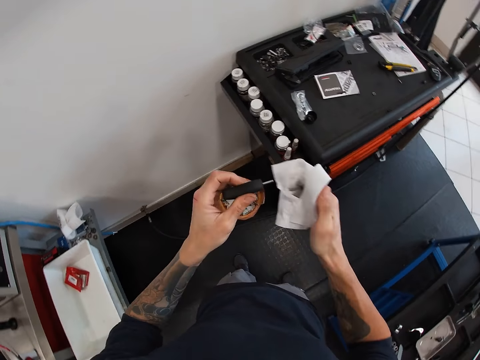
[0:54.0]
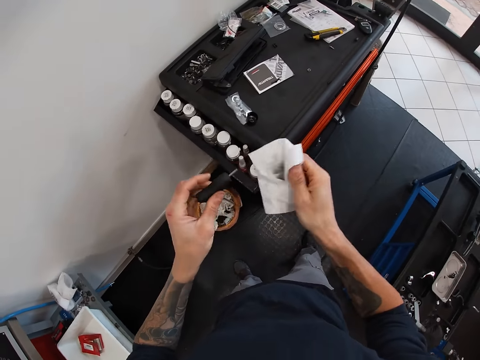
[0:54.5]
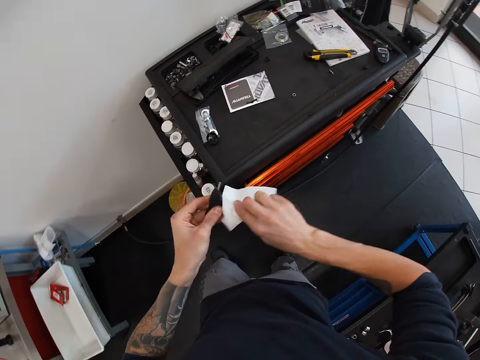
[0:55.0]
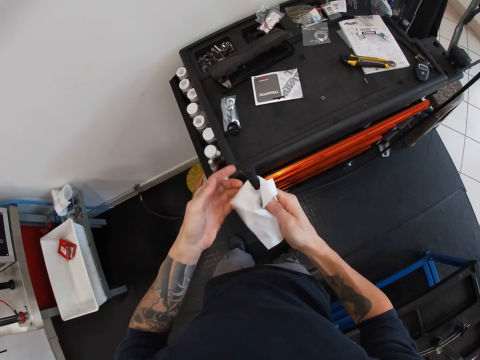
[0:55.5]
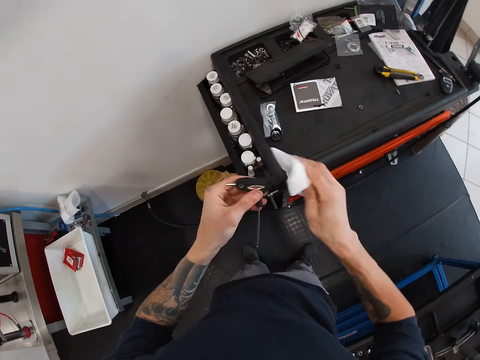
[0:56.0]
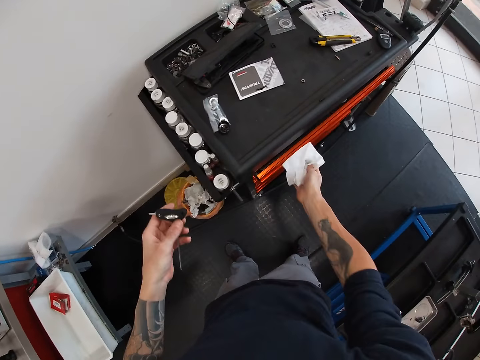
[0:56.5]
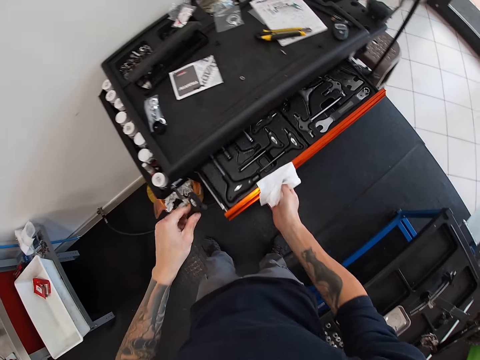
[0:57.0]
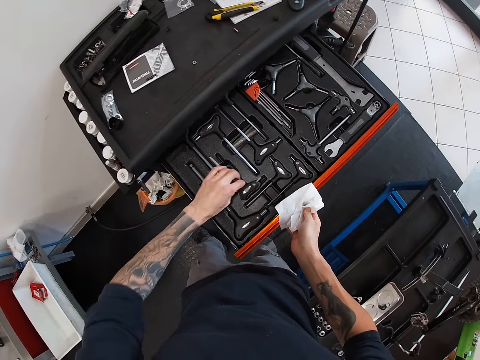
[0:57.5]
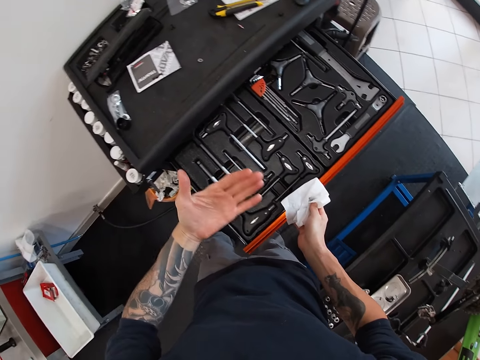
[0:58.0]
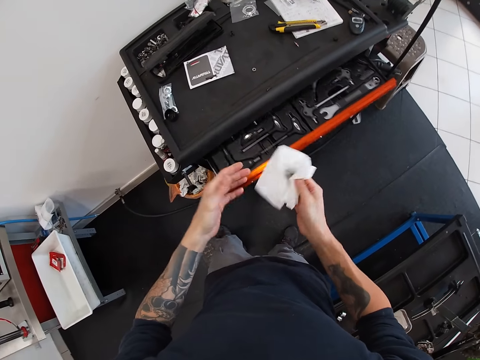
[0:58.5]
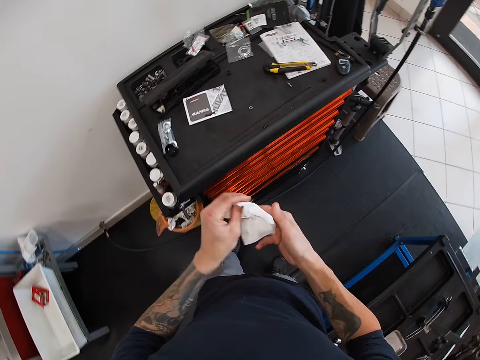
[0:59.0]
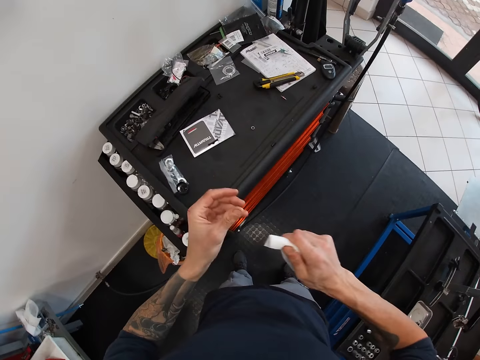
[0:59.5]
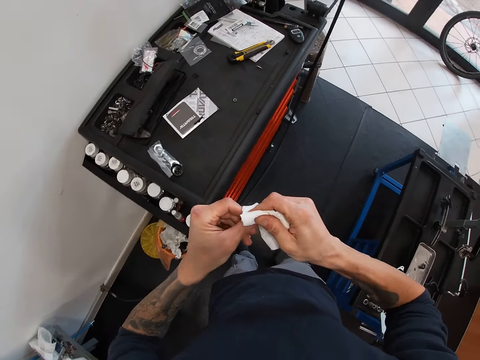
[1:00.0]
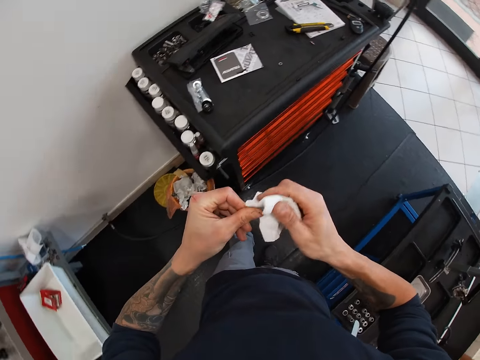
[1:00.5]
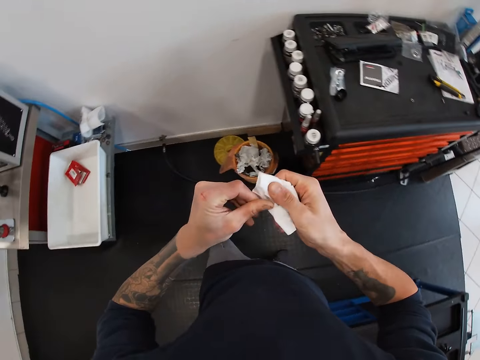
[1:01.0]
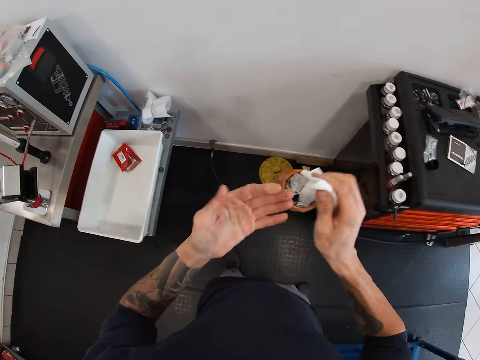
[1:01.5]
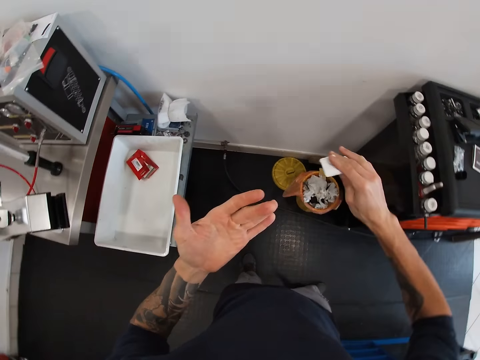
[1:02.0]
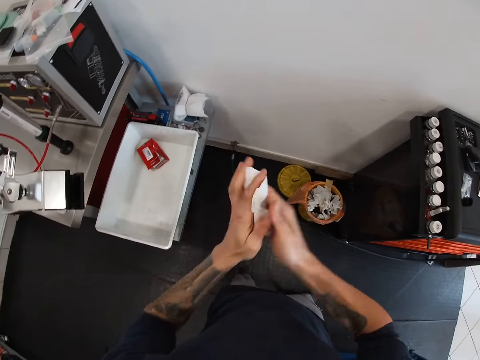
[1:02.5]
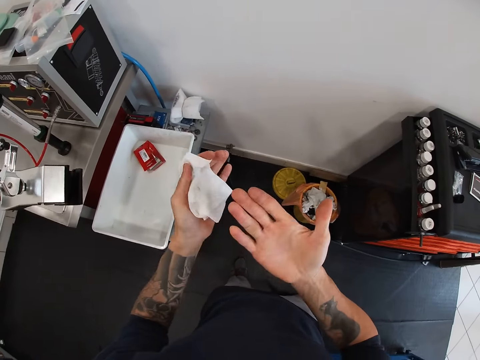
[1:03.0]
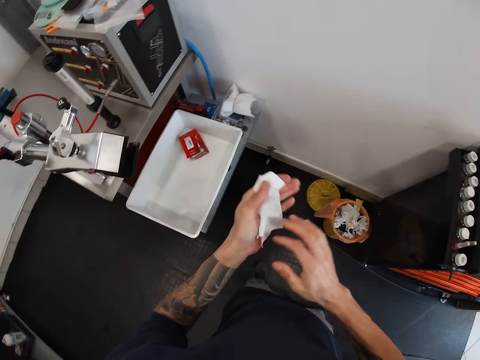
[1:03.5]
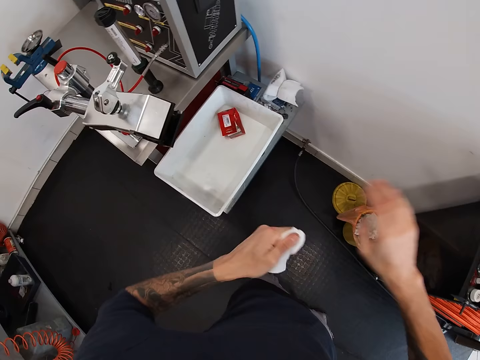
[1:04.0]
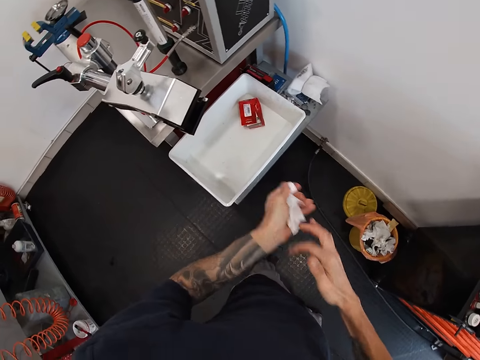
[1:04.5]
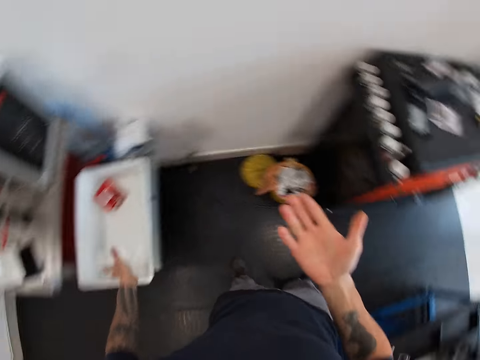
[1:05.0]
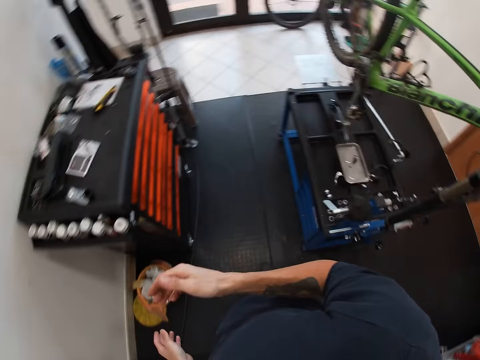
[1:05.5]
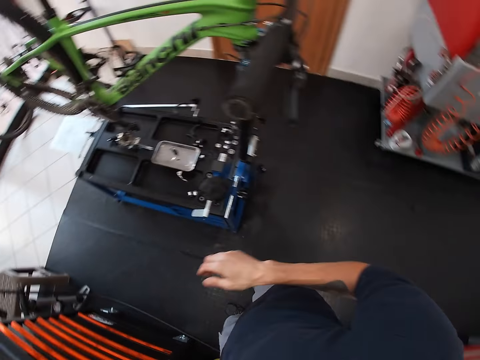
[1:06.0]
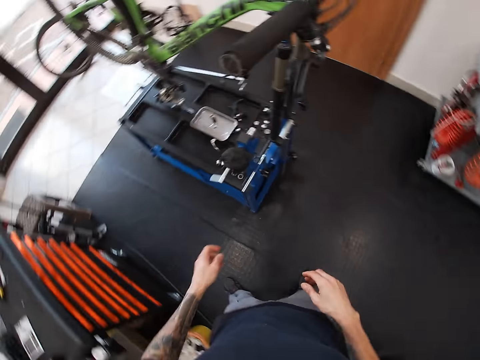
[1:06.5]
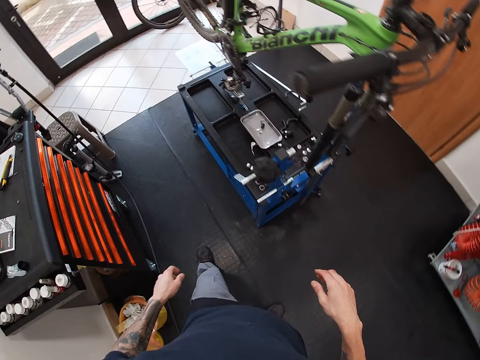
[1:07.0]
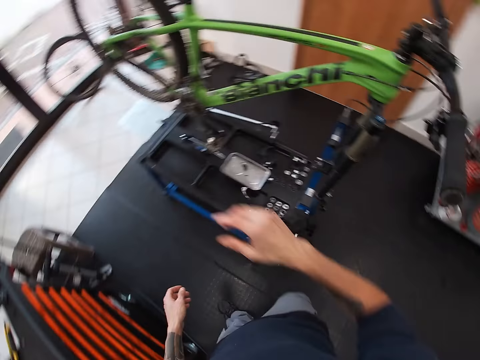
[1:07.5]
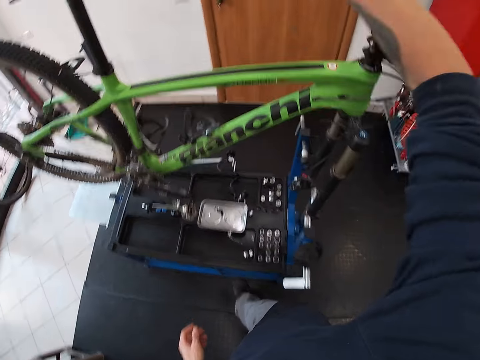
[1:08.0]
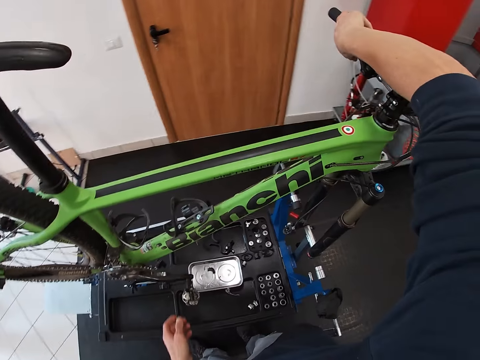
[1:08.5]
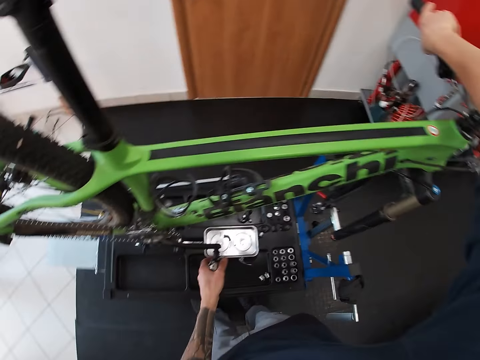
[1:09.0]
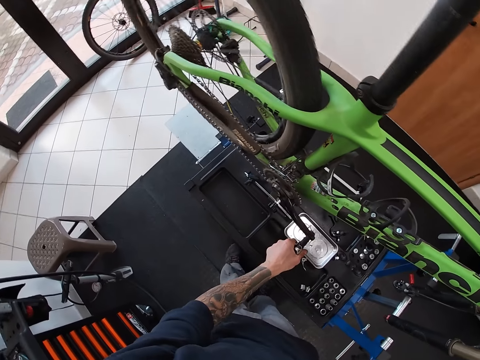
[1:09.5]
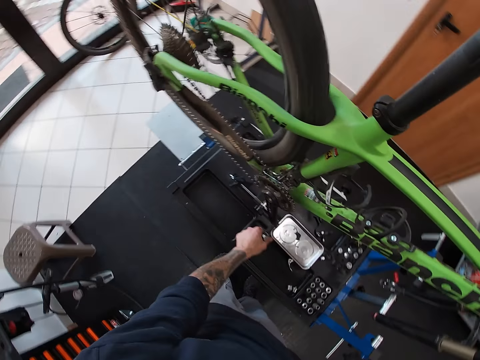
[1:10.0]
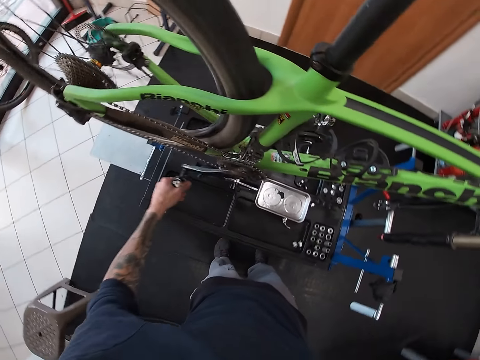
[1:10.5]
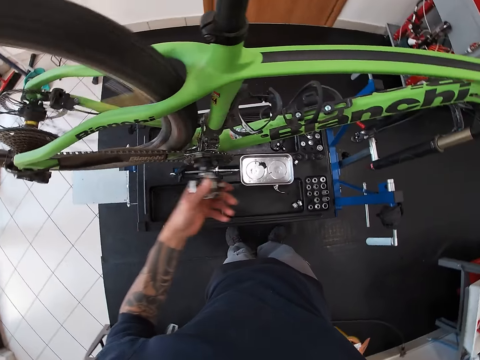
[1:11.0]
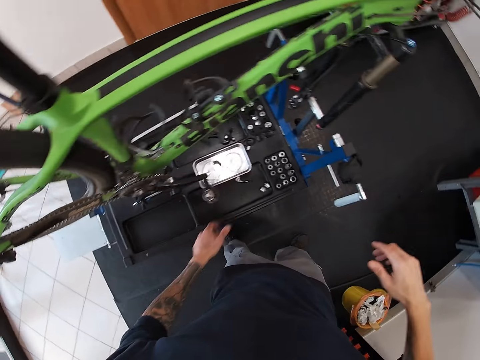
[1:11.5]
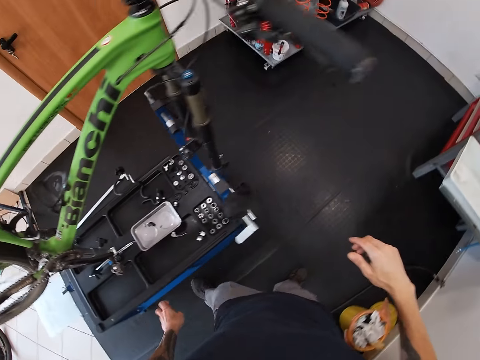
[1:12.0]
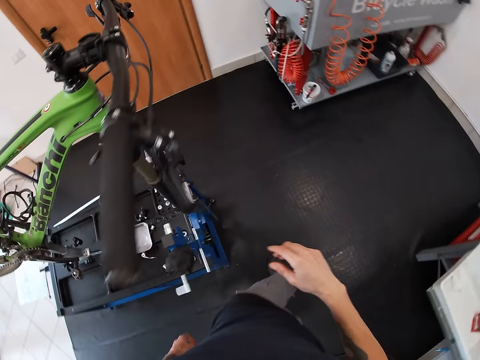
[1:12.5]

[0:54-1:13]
The camera wearer opens the drawer with his right hand. He keeps the hex wrench with his left hand in the drawer. He closes the drawer with his right hand. He cleans his hands with the tissue paper. He puts the tissue paper in a white tray. He touches a bicycle with his right hand. He wheels a pedal on the bicycle with his left hand.

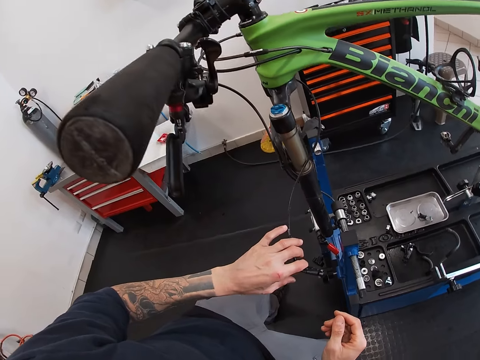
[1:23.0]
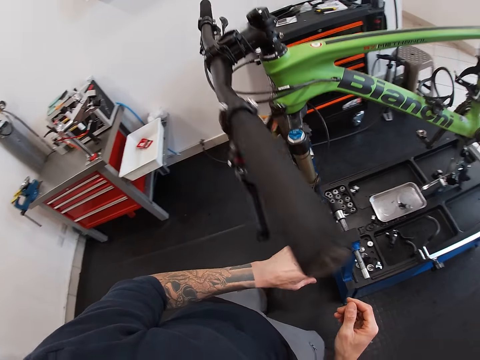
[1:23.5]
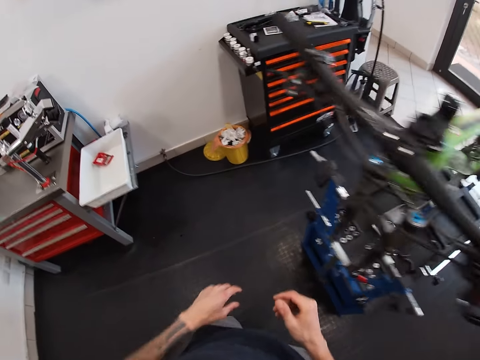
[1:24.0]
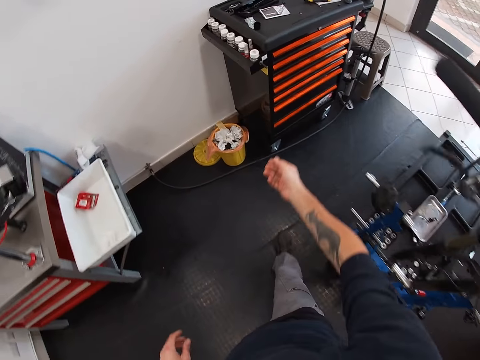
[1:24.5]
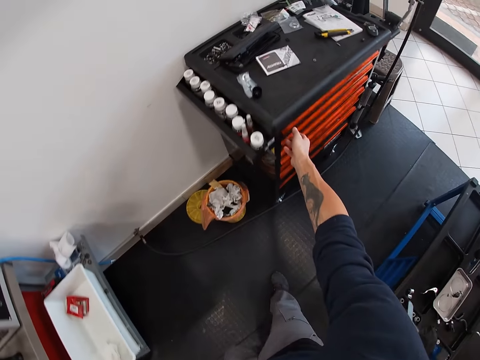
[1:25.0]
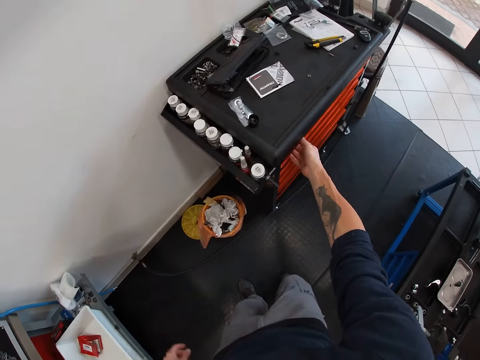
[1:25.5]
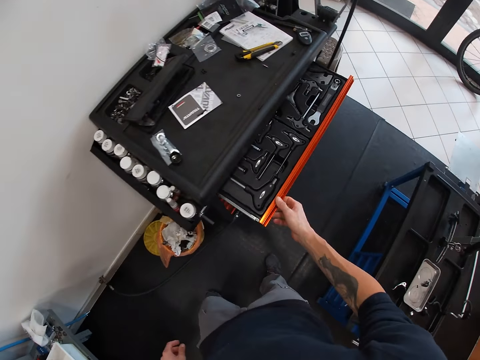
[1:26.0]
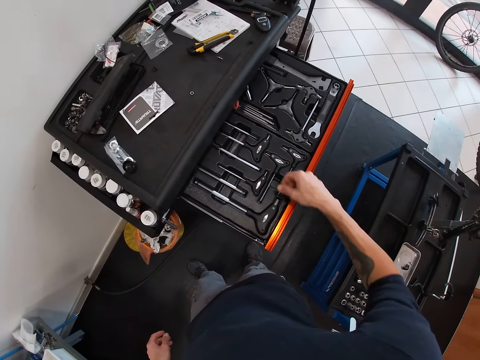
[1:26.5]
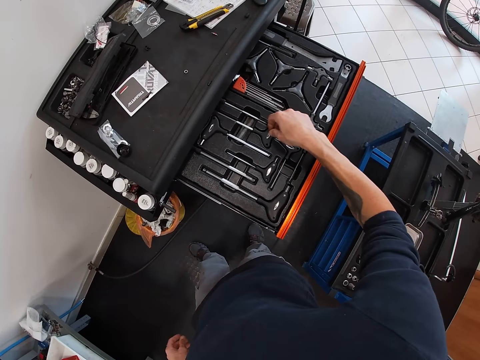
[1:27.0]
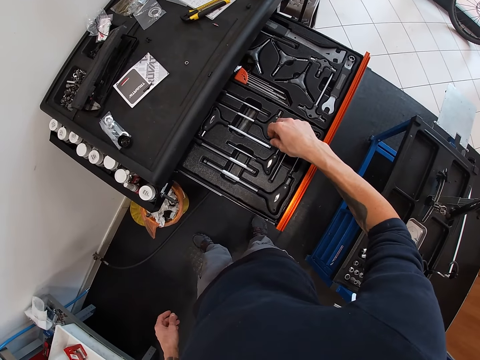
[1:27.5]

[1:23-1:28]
The camera wearer opens the drawer with his right hand.

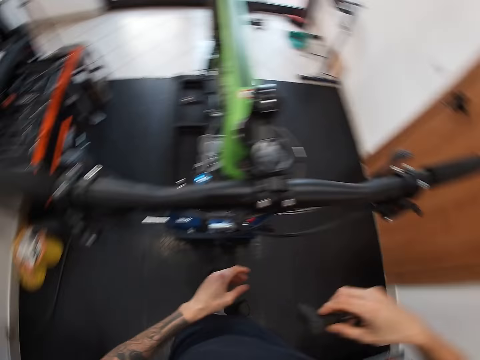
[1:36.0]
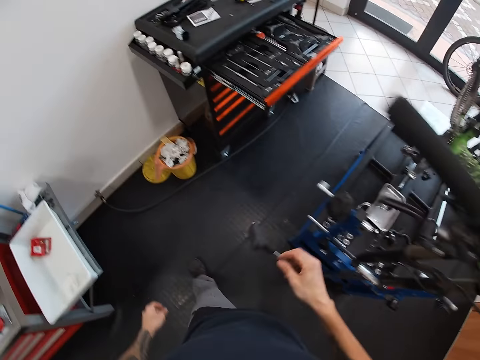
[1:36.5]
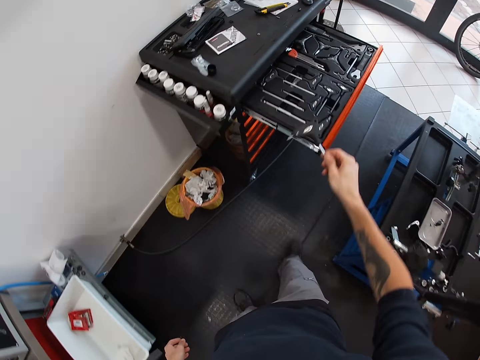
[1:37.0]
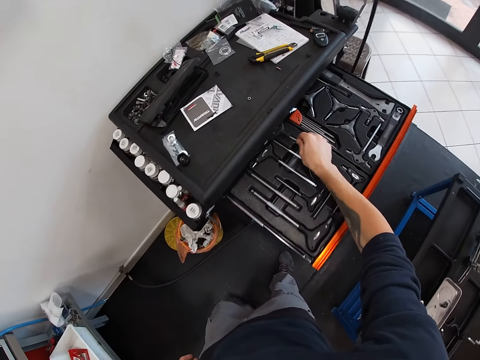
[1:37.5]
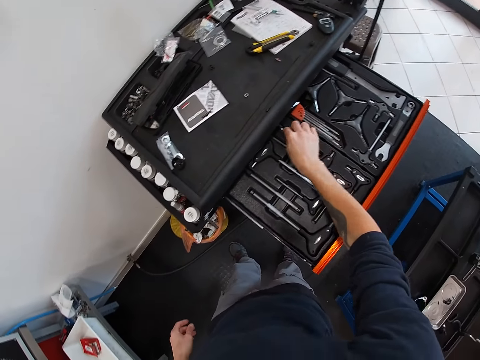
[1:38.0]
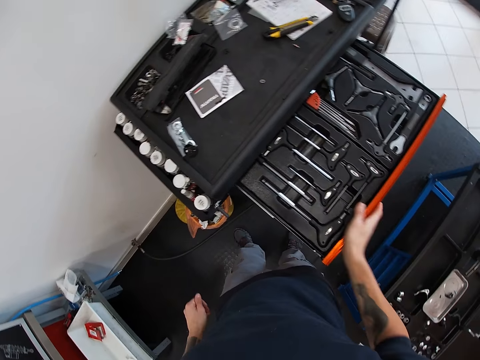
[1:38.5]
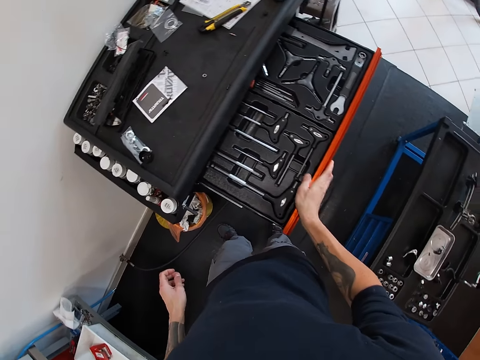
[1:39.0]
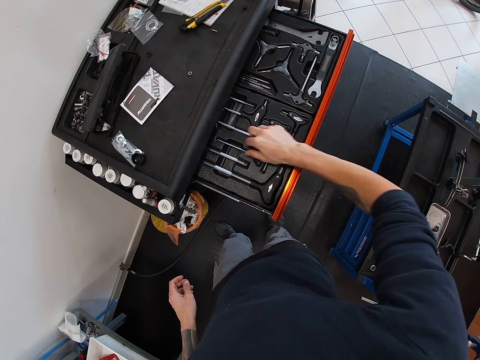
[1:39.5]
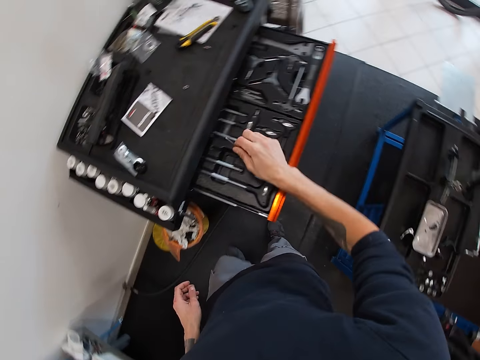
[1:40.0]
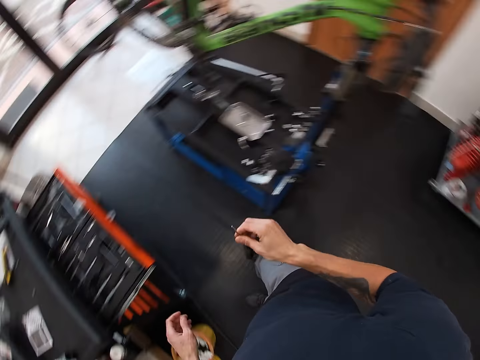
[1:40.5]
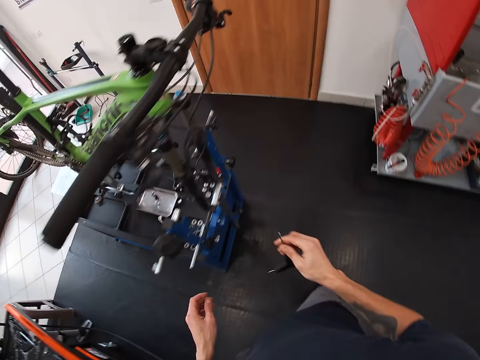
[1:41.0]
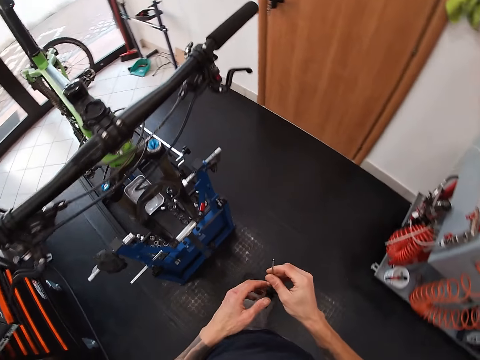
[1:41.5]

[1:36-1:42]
The camera wearer keeps the hex wrench with his right hand in the drawer. He touches the drawer with his right hand. He carries the hex wrench with his right hand.
